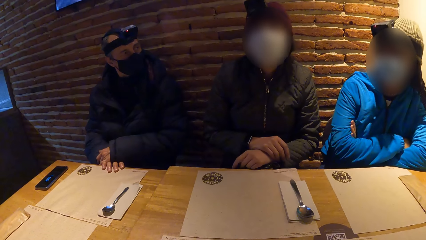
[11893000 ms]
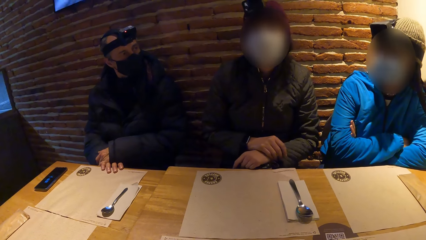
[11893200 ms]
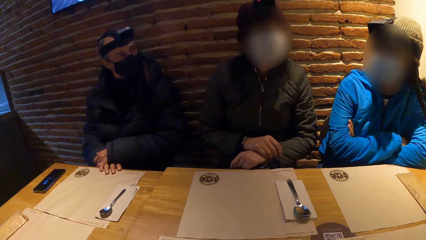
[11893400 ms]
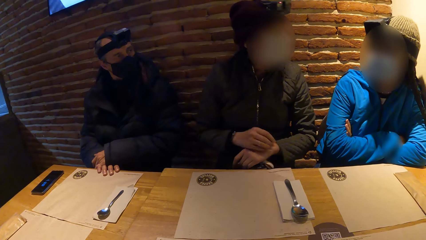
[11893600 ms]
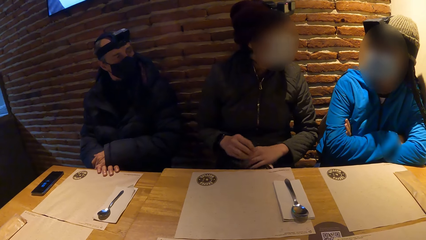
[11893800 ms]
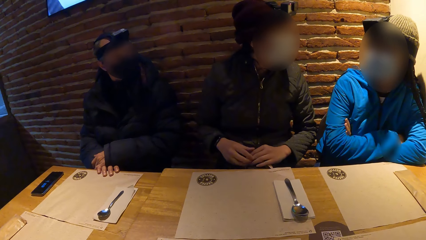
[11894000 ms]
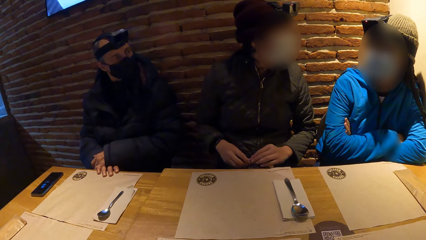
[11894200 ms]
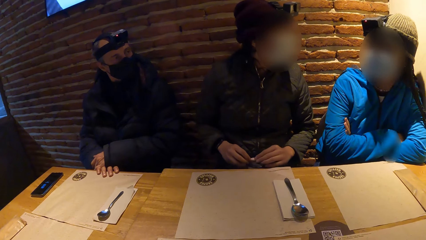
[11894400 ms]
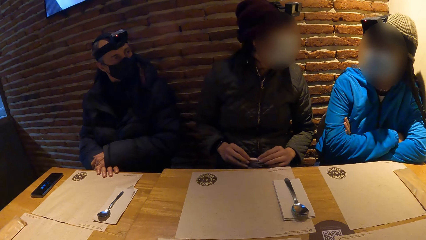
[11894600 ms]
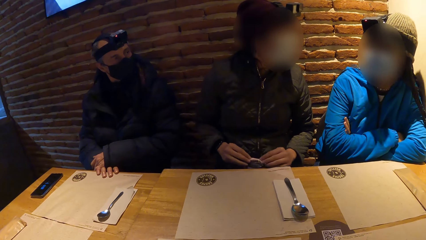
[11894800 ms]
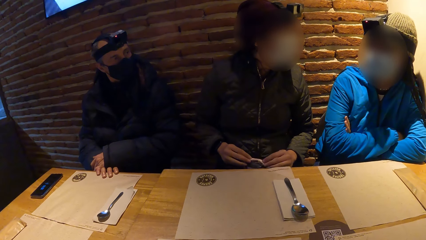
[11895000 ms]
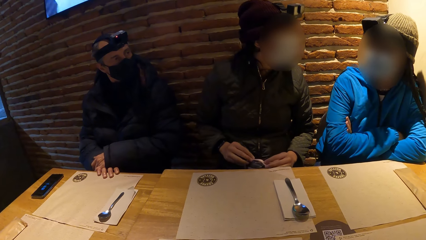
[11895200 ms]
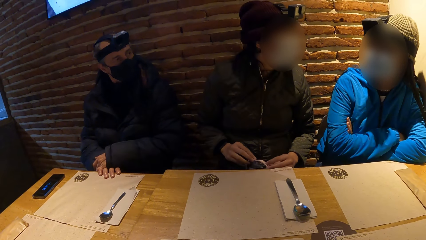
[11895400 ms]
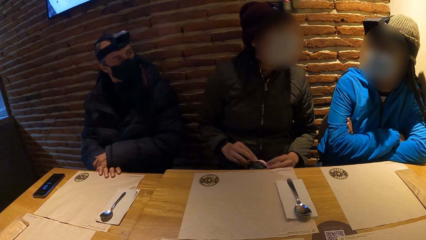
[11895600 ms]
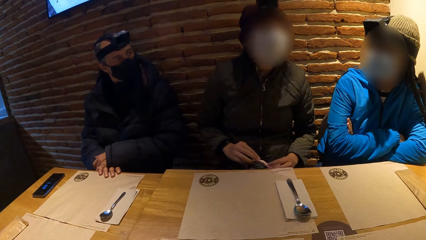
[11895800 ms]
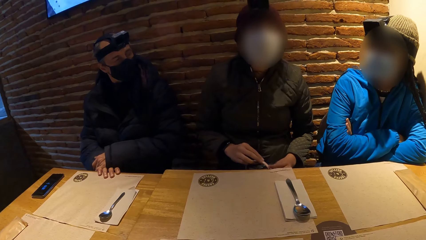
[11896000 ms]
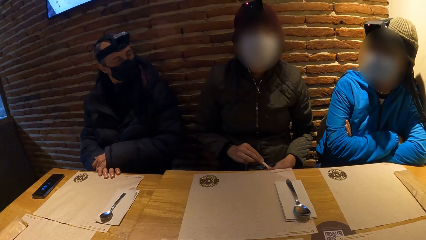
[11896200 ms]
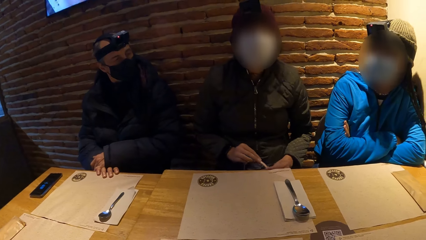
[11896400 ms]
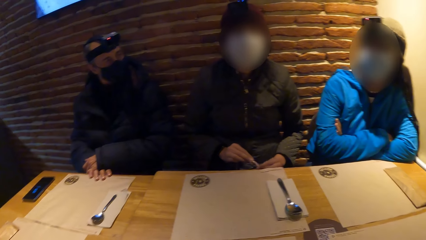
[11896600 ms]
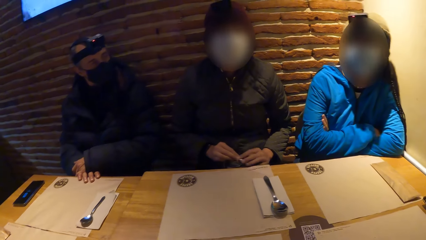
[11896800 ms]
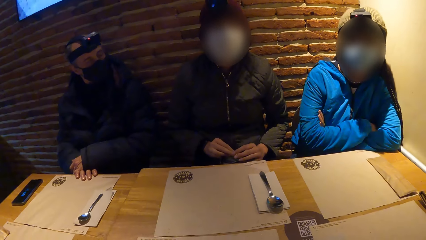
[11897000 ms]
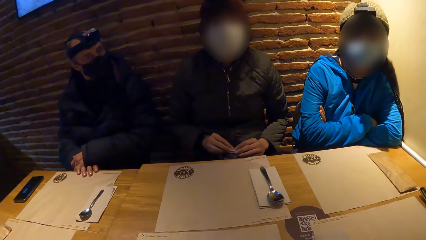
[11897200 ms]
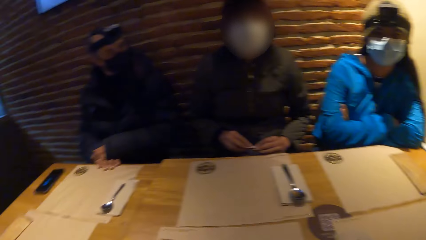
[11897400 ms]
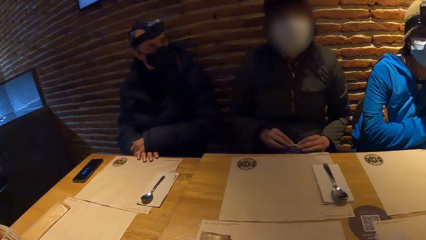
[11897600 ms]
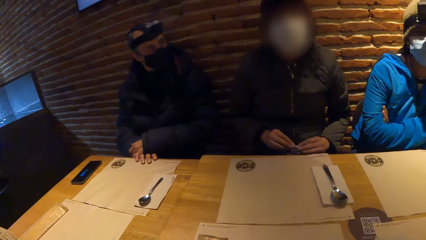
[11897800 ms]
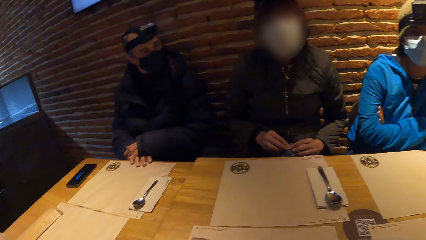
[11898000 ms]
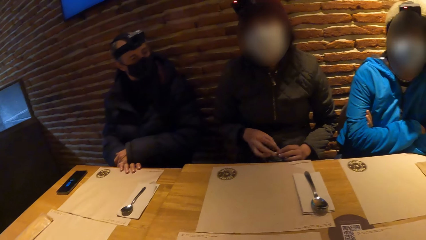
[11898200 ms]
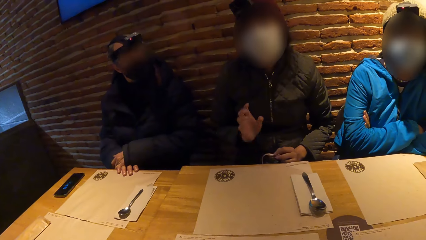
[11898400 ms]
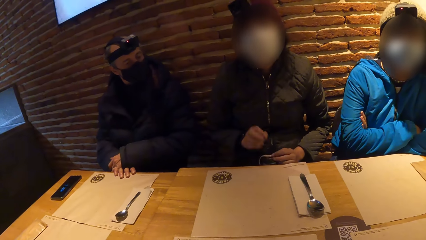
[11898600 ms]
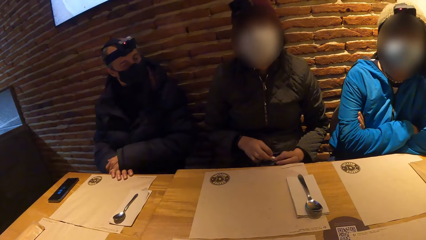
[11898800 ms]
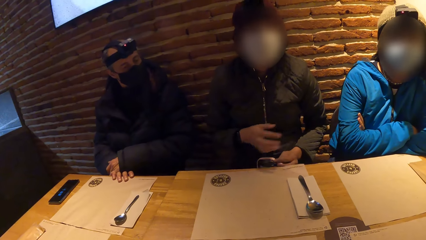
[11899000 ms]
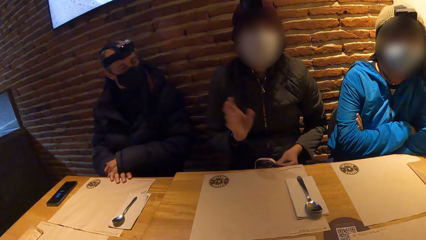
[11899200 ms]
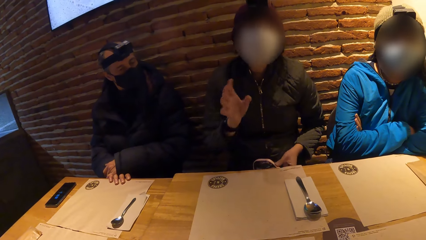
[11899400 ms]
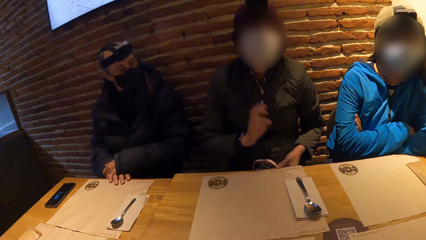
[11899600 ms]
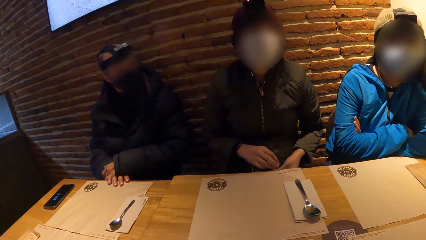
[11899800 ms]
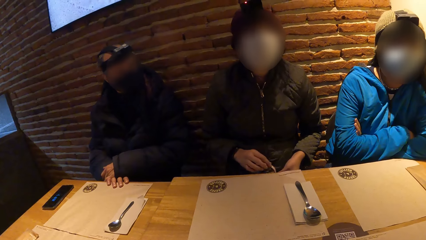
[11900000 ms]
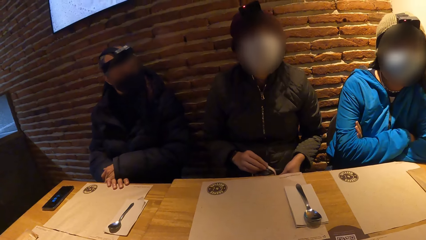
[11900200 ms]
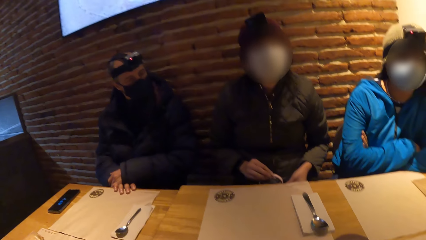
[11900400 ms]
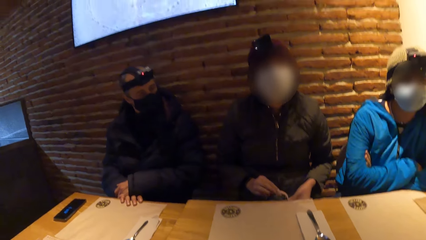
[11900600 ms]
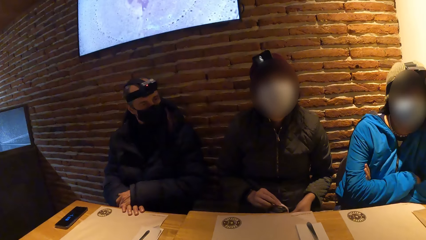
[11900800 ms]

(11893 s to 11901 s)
A woman puts the hands together. The woman interacts with another woman. A third woman interacts with the camera wearer. The camera wearer looks at a girl.

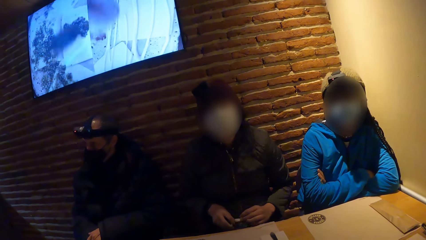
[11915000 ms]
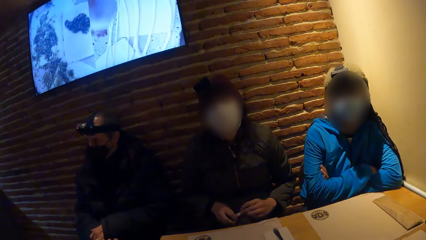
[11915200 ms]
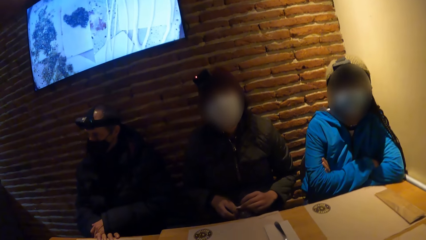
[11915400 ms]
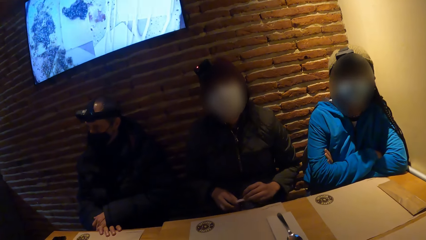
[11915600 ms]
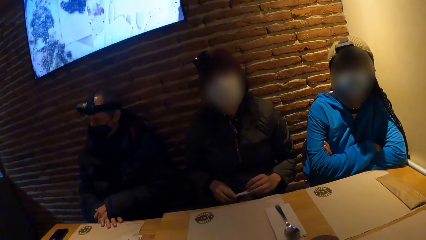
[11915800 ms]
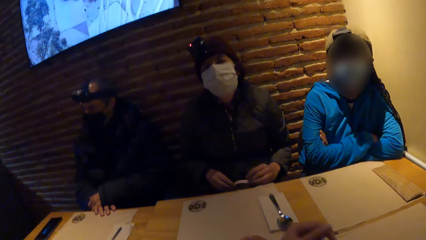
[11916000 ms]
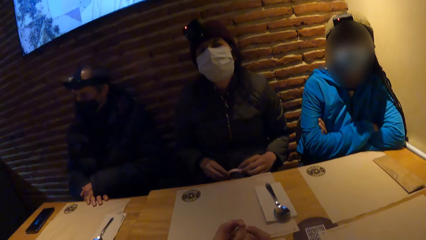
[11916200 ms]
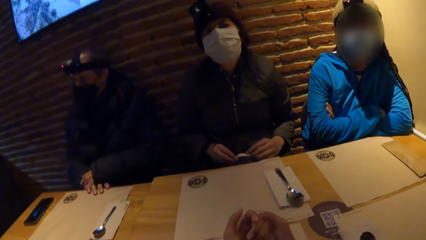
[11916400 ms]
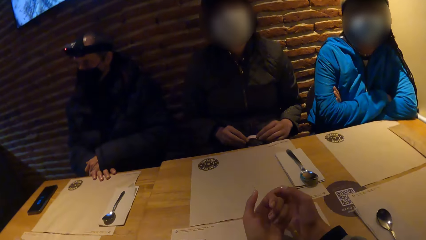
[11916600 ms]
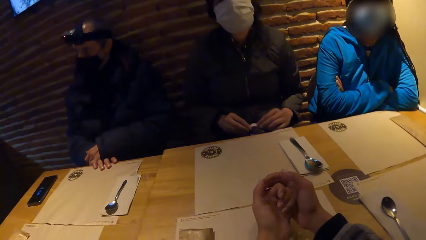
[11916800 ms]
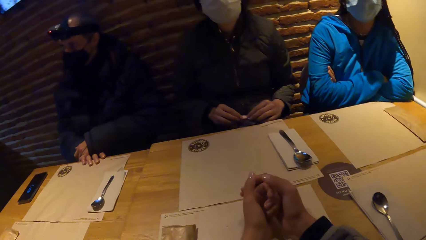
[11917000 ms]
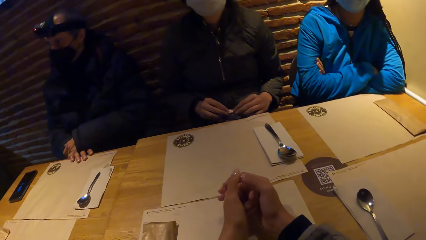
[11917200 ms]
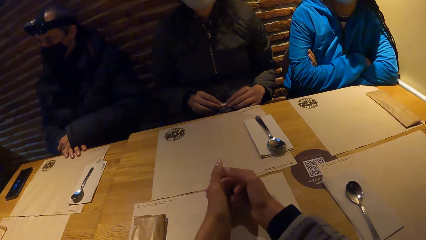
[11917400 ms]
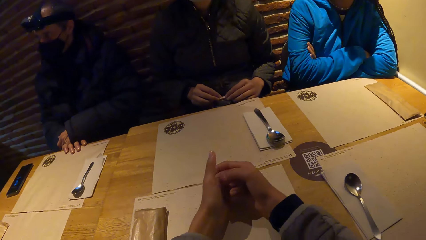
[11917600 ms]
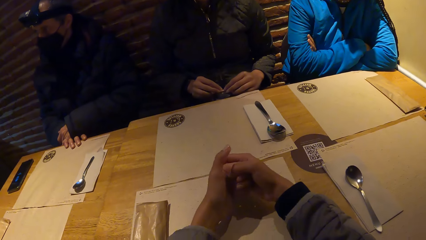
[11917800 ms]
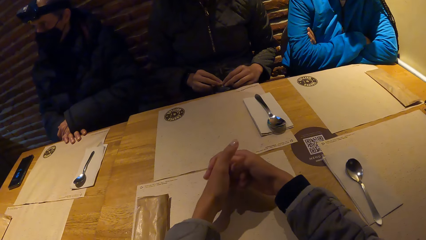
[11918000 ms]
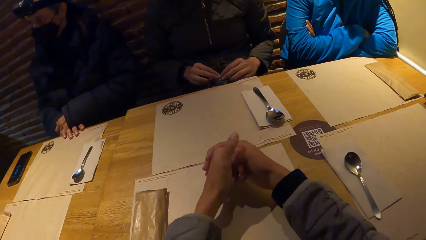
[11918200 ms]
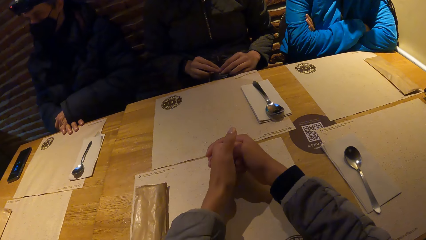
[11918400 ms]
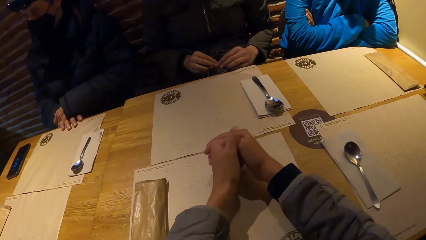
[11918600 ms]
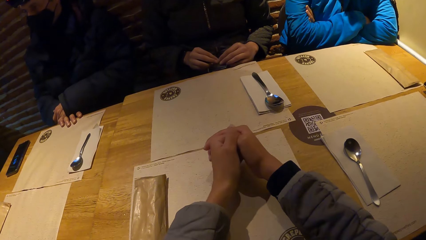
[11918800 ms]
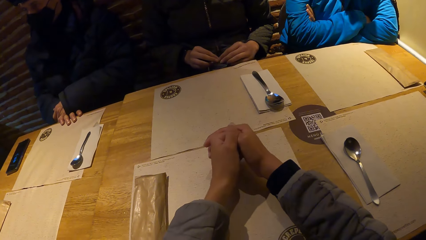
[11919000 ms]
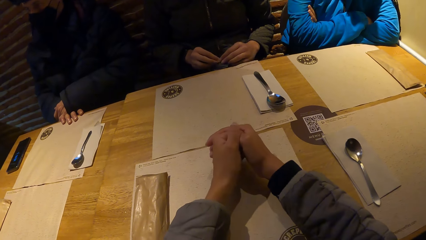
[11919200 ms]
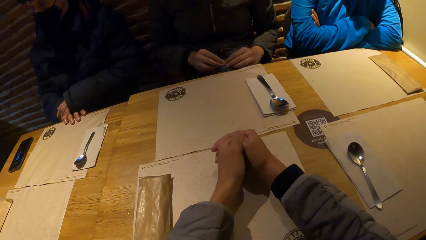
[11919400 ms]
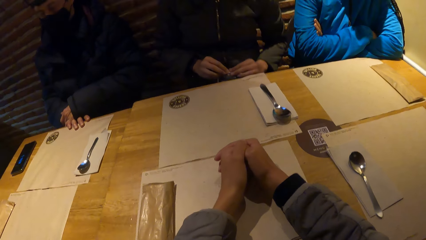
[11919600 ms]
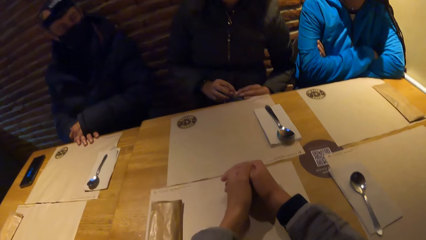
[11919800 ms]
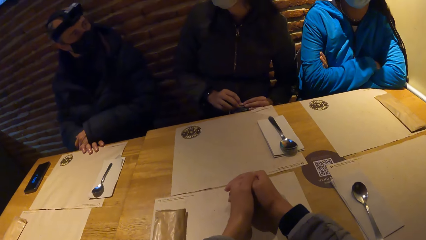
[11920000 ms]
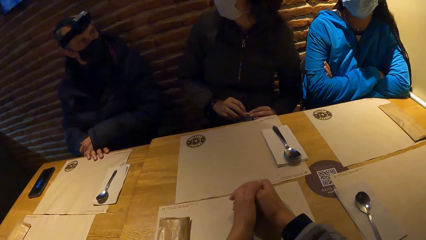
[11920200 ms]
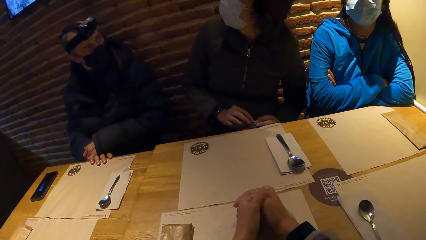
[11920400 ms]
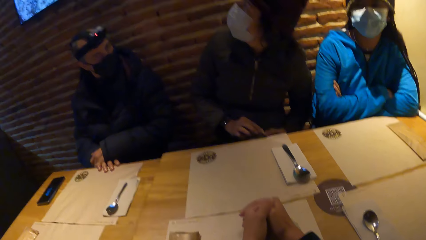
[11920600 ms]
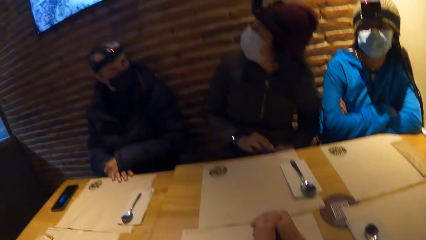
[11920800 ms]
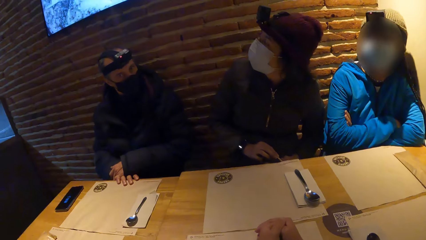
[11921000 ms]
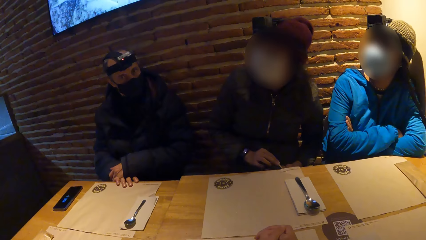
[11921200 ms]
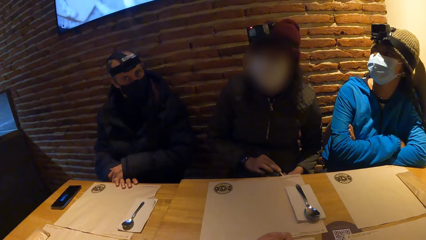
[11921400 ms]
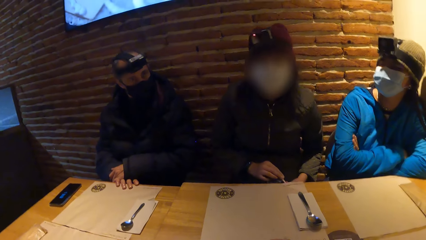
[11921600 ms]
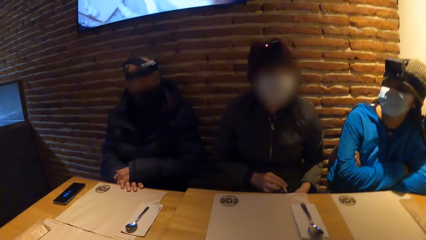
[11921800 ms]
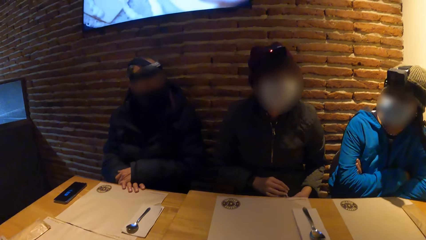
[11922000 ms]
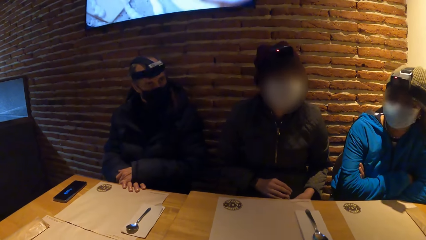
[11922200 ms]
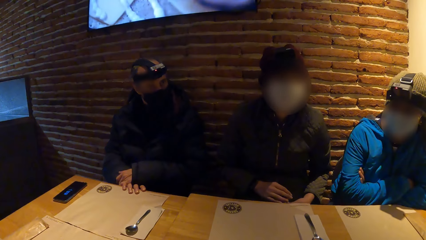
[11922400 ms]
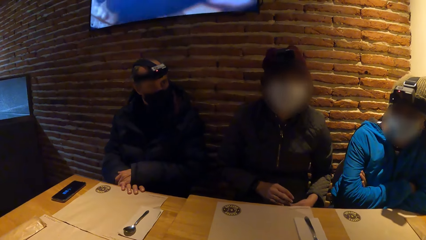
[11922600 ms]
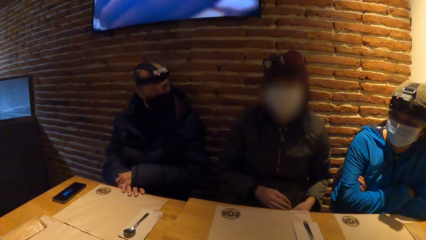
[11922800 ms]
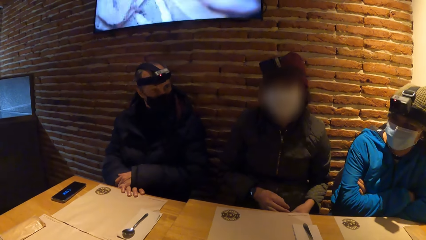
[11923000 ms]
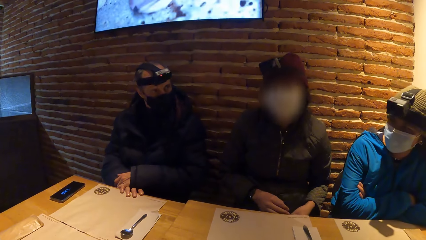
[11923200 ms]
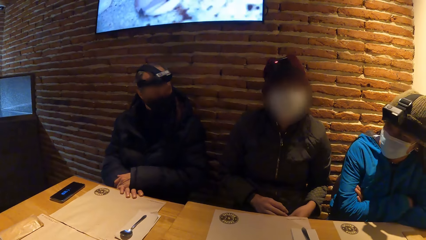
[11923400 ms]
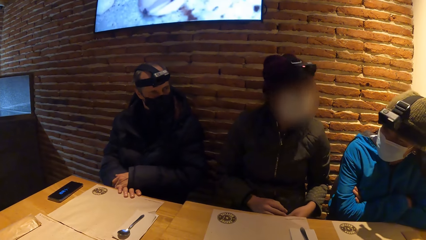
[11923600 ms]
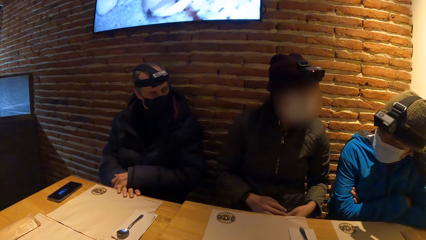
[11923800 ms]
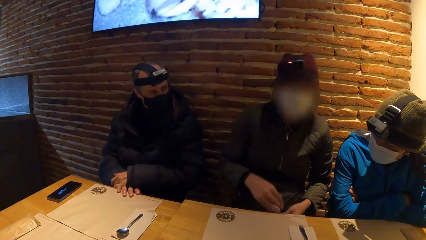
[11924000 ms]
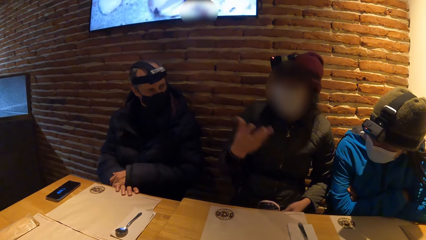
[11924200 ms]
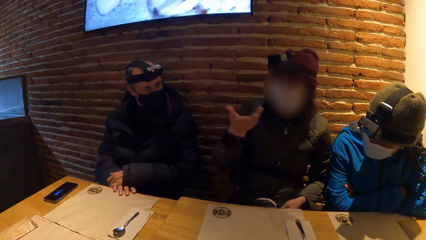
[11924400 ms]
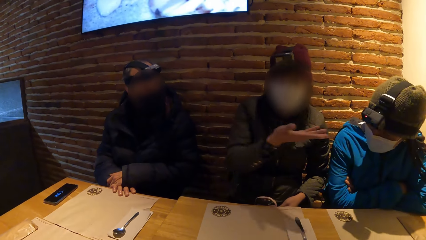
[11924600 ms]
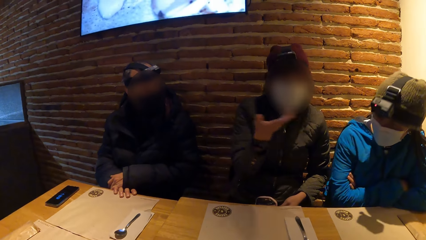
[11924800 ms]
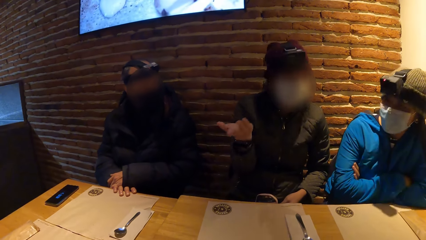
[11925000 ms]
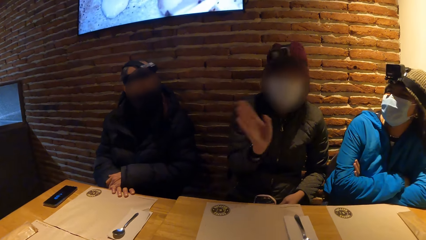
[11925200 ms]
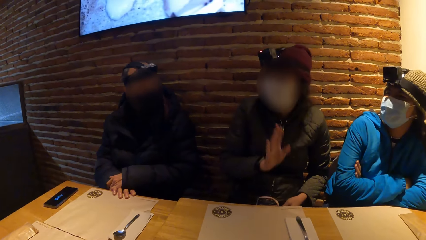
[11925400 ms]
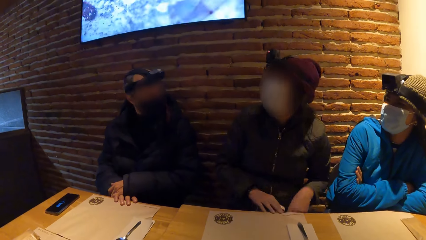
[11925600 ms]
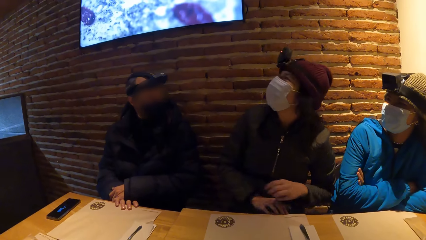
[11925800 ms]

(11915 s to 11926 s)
The camera wearer flexes her hands on a table. A girl interacts with another girl. A woman interacts with the camera wearer, another woman and a man.
